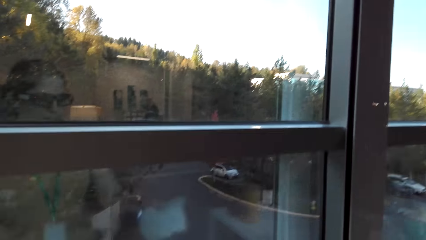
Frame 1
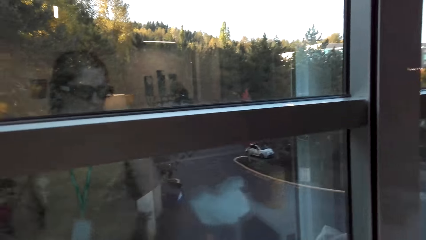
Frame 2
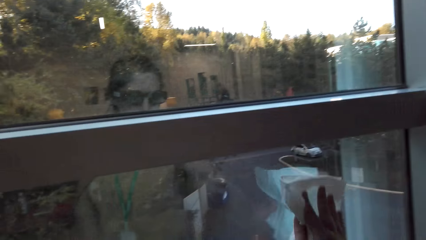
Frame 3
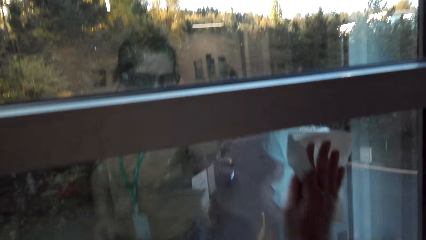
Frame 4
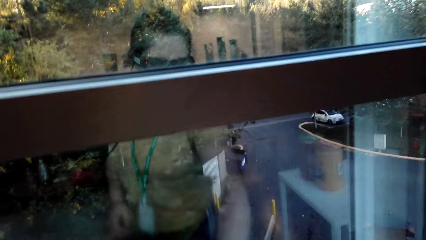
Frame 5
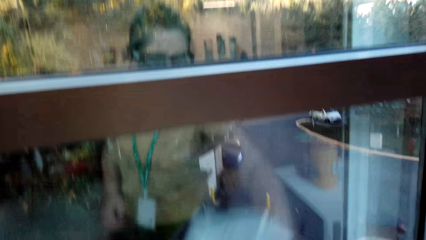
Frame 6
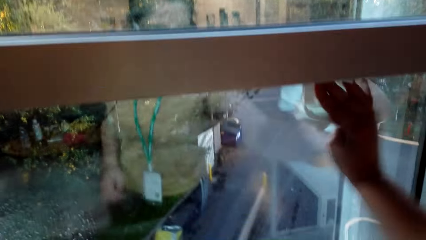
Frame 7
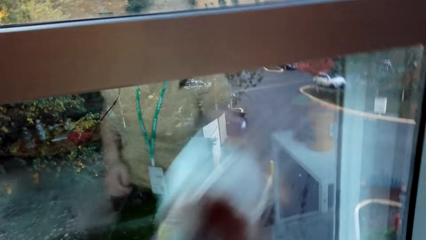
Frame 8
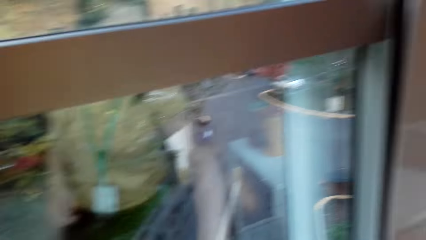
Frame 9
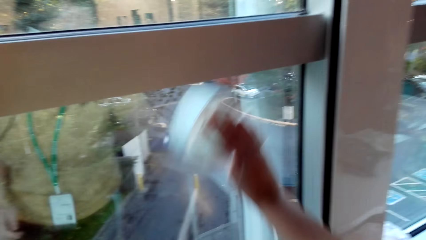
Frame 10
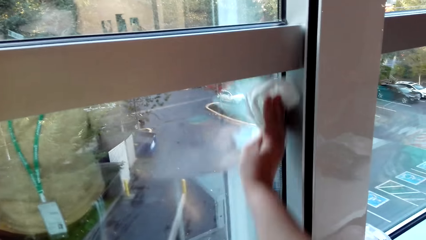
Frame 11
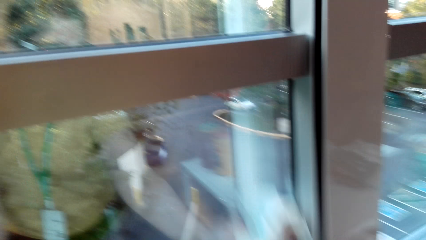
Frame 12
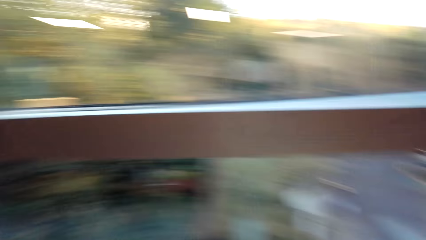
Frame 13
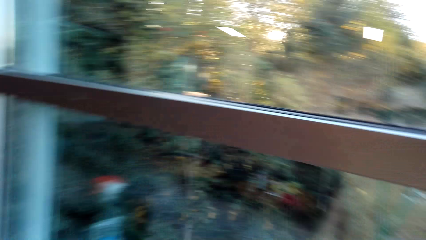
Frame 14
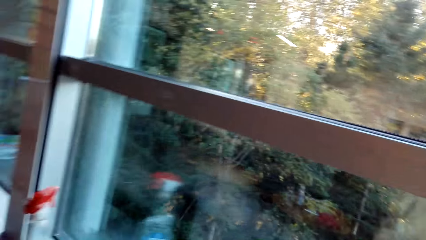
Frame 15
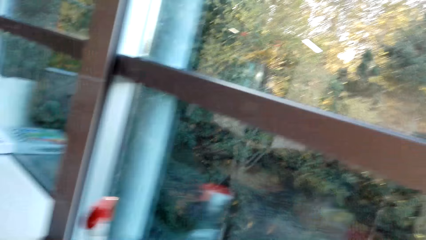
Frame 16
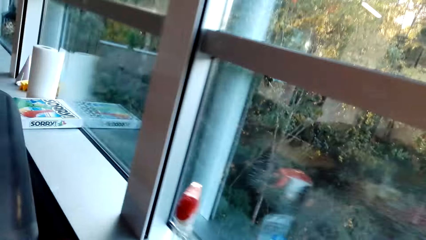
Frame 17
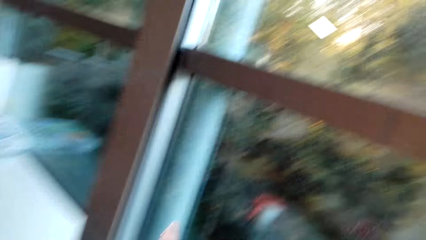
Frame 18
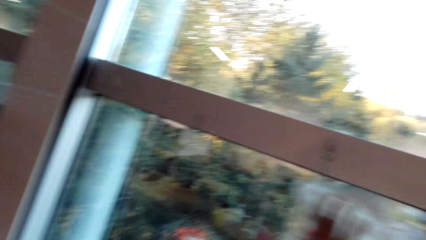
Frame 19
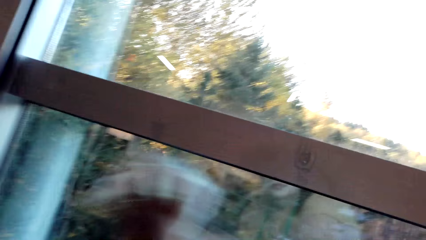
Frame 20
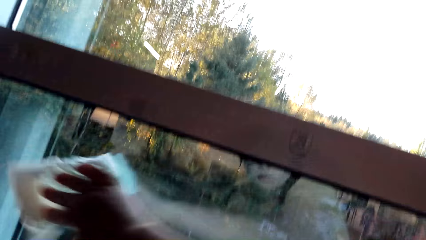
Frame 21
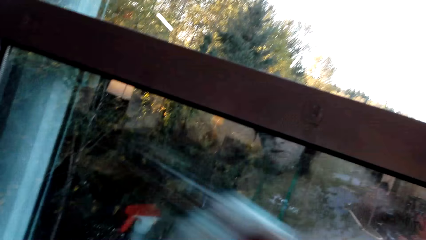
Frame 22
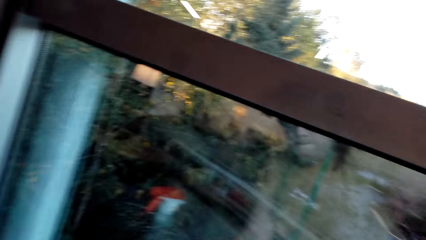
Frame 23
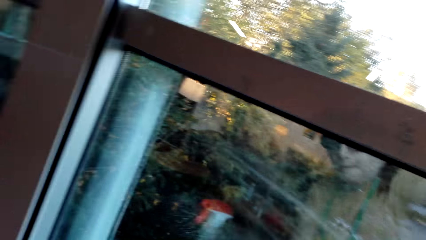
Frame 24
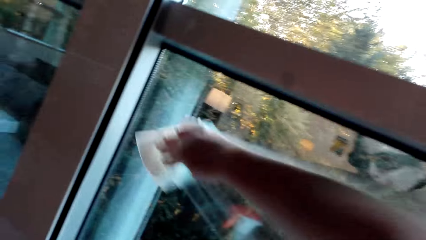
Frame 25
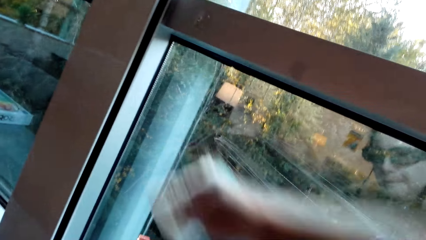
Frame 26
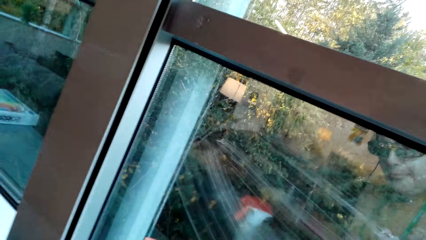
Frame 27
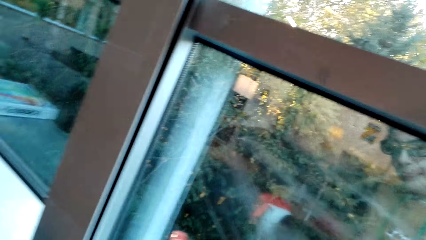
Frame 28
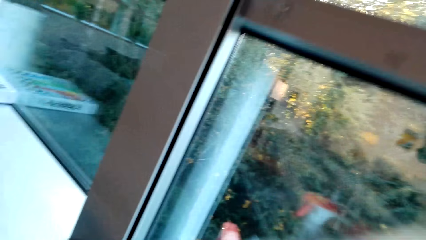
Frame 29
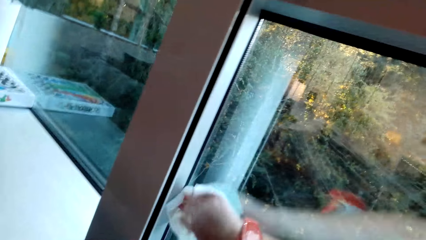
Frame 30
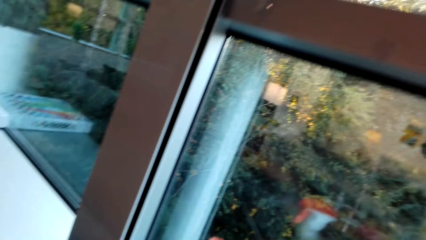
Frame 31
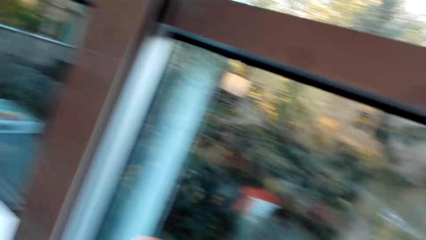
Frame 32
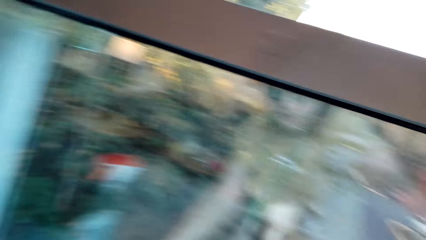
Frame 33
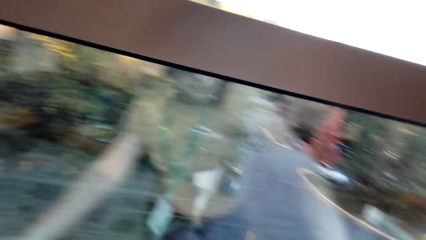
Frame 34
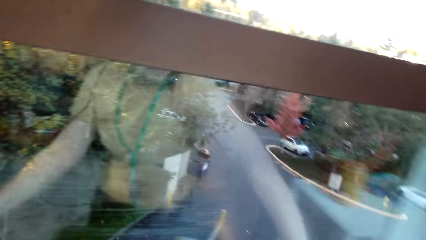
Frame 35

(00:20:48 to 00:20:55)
The camera wearer wipes the window pane.

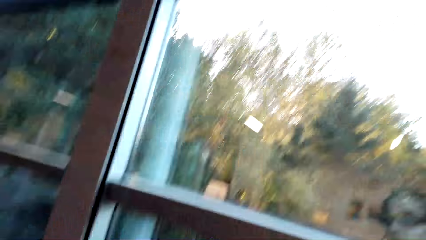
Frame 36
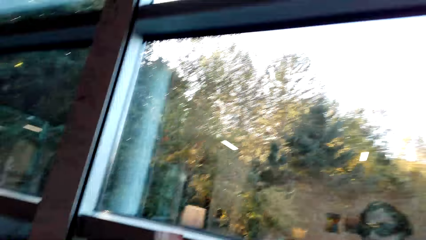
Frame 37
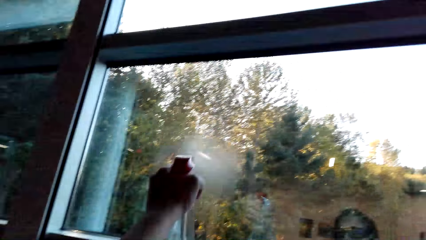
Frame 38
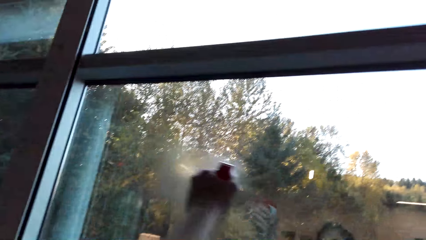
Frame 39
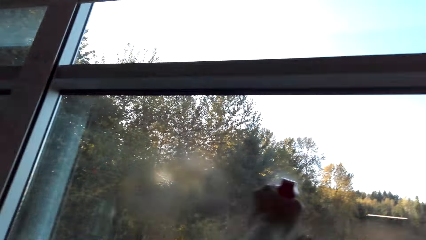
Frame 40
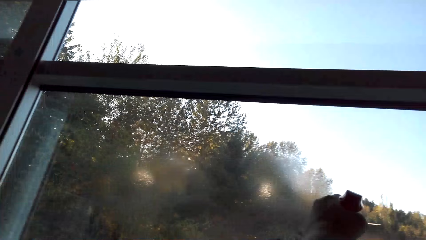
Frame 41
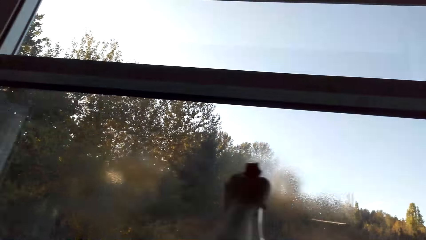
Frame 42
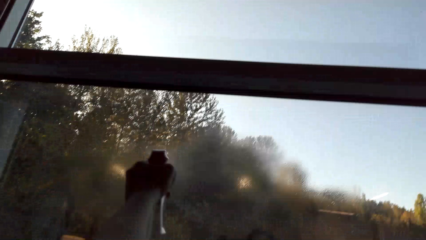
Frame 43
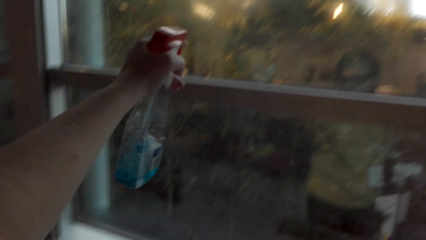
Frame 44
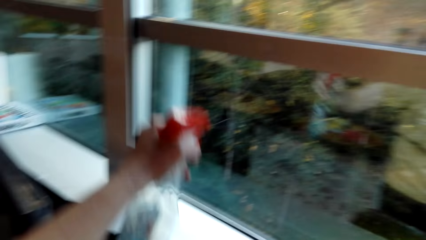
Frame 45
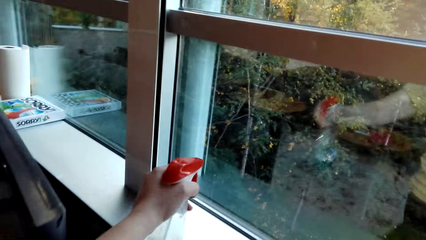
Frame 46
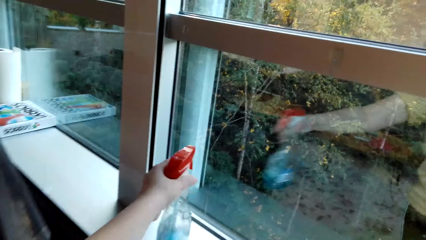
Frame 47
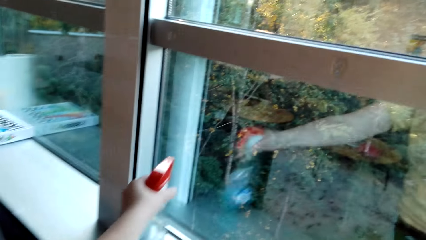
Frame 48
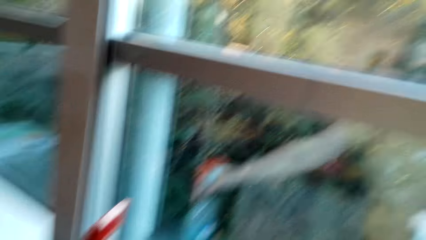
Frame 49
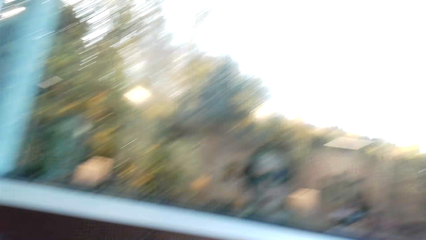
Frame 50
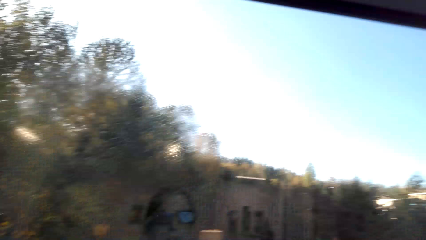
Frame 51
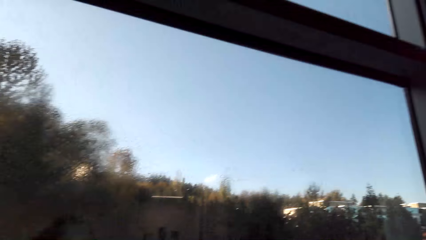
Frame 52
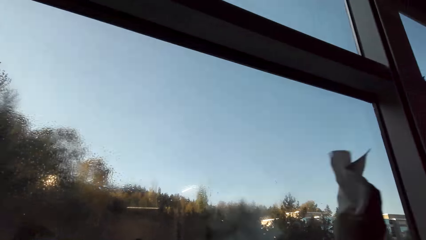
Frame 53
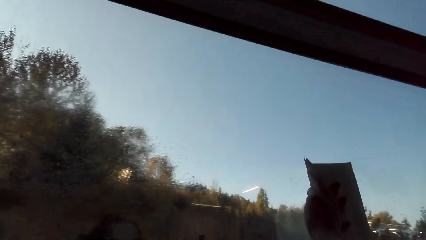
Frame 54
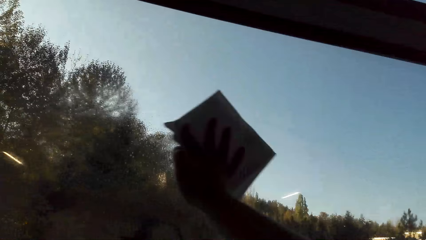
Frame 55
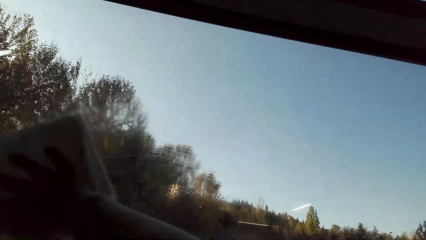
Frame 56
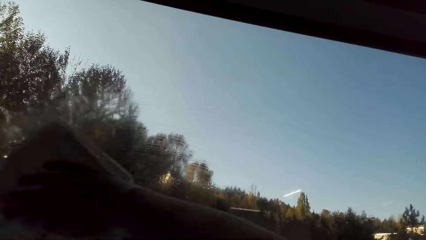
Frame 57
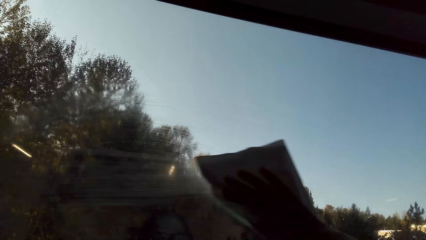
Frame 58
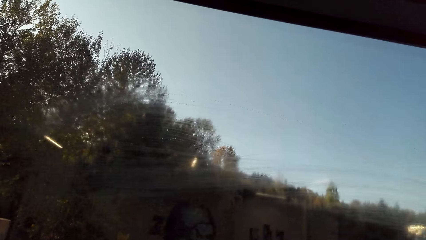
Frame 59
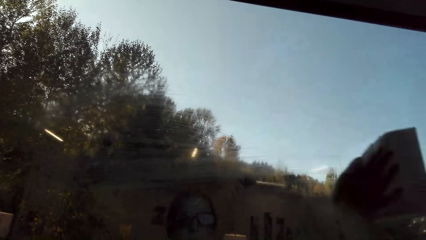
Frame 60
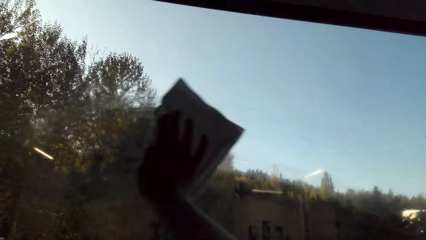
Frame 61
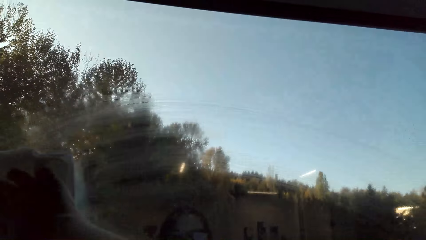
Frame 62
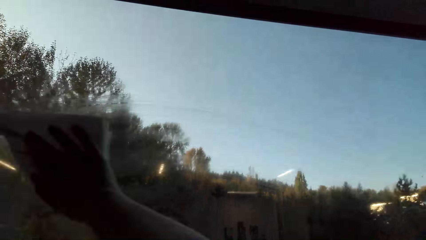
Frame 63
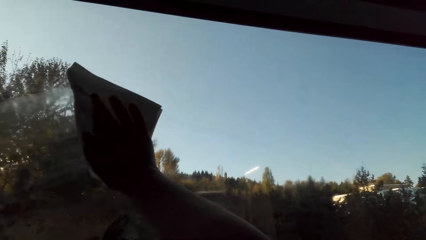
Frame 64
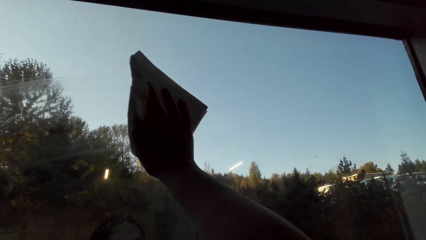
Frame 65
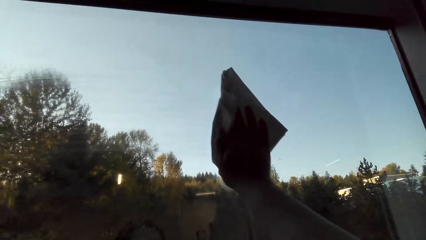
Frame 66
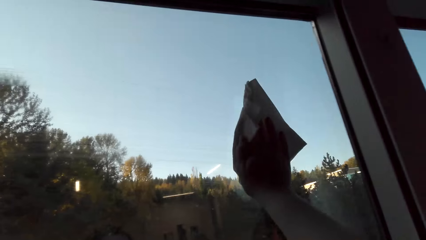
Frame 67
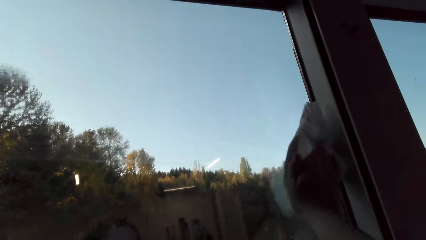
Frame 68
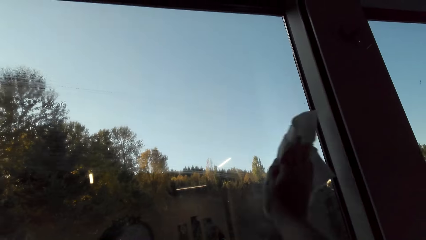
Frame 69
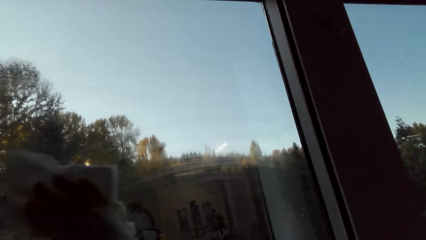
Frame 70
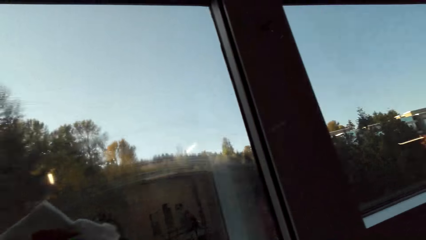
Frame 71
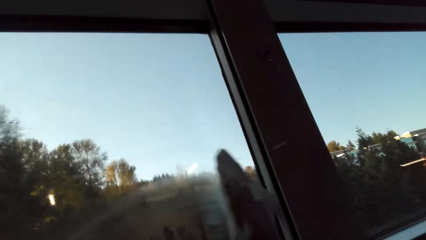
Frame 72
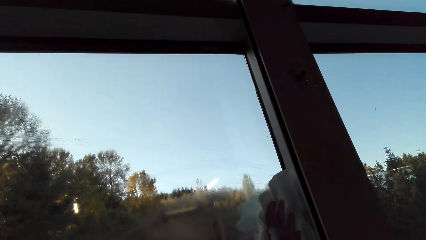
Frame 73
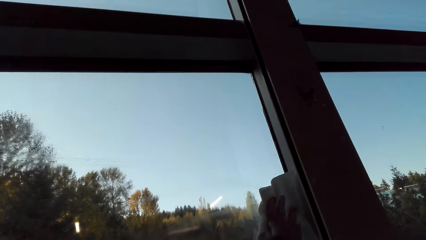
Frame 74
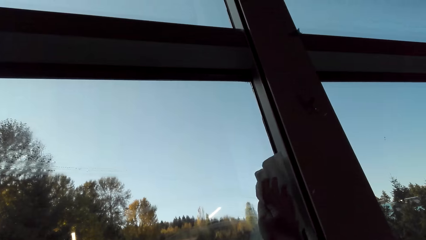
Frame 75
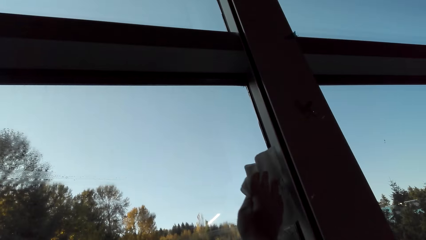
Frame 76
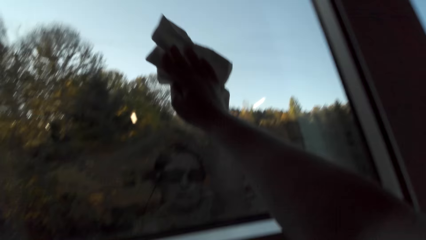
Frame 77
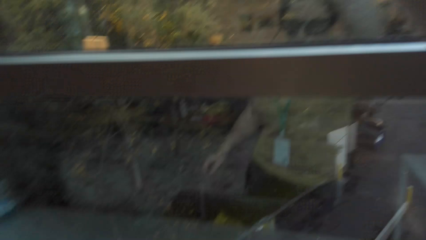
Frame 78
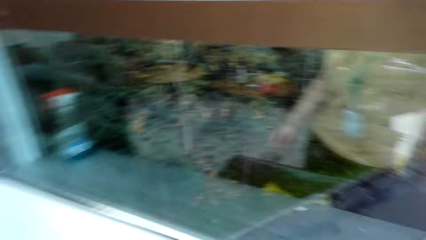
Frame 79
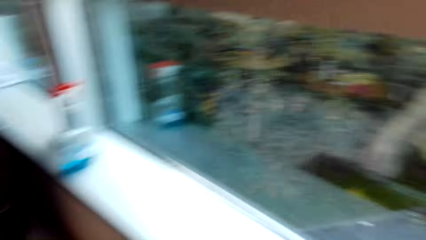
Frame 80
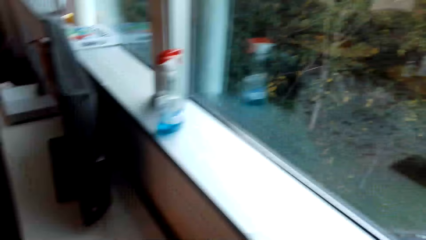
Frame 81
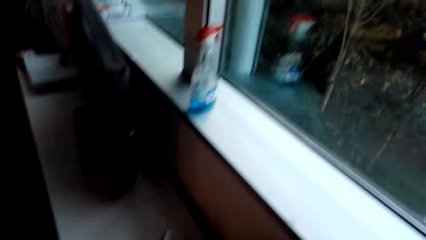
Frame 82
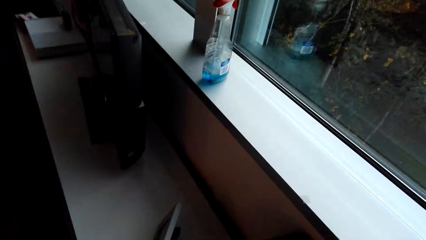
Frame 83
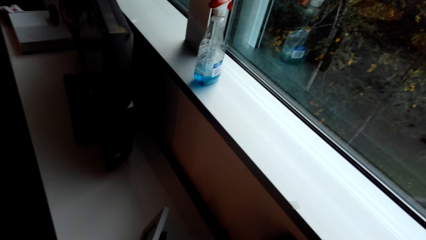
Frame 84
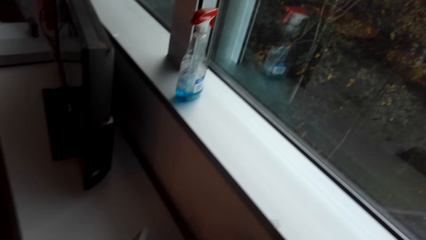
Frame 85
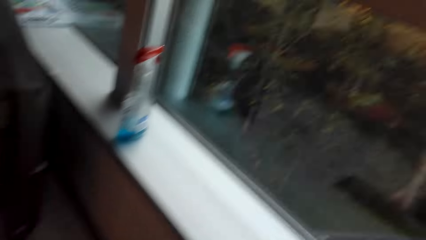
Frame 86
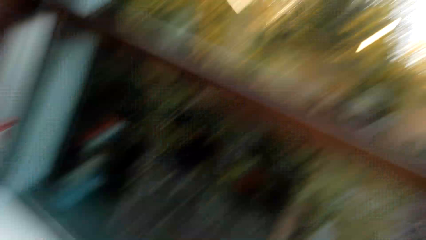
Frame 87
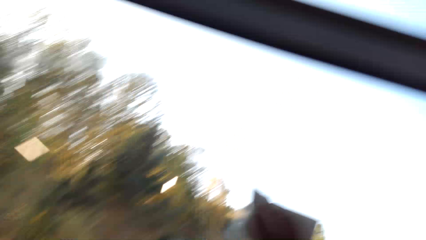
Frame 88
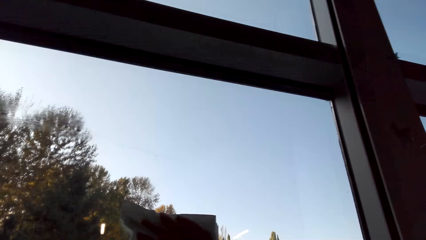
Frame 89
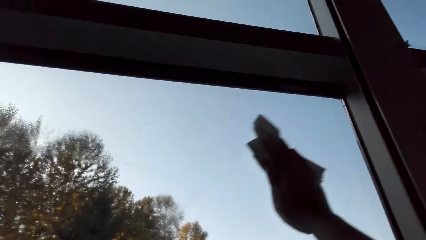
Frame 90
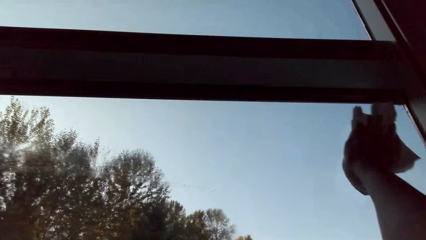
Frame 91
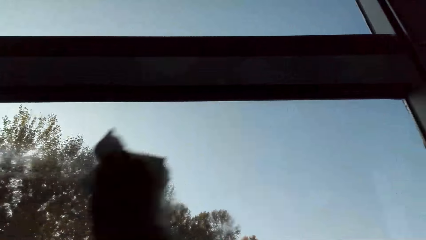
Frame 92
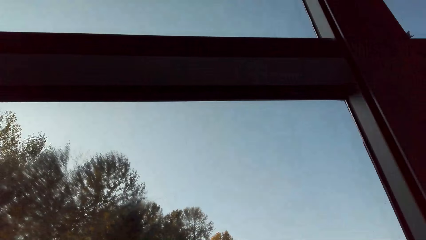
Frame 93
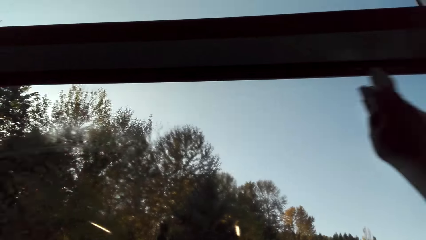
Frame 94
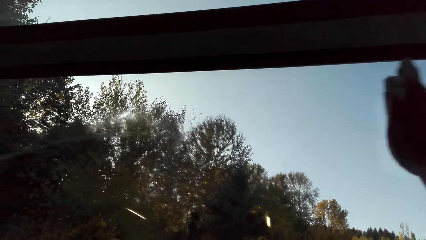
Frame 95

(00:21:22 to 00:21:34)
The camera wearer sprays on the window pane. They wipe the window pane.
